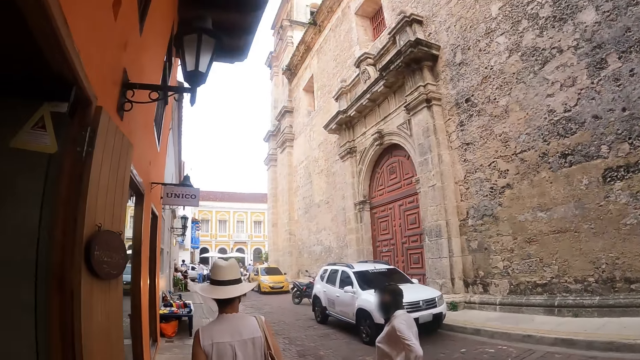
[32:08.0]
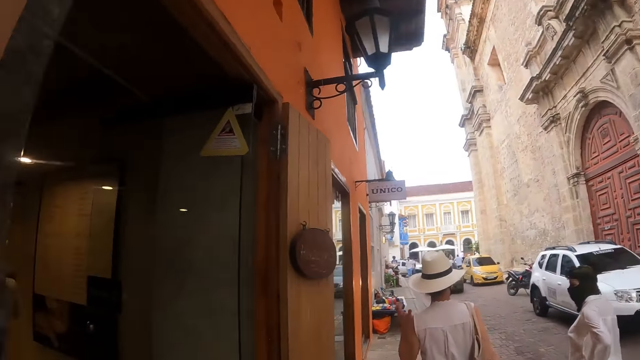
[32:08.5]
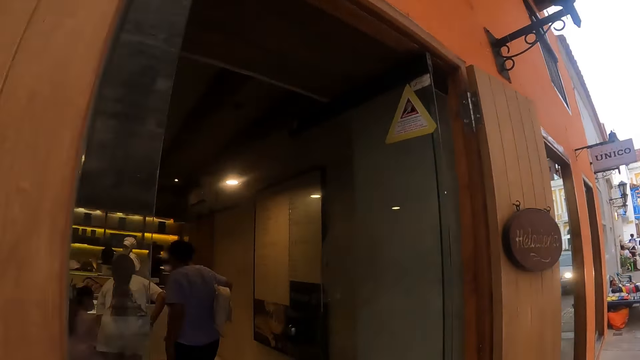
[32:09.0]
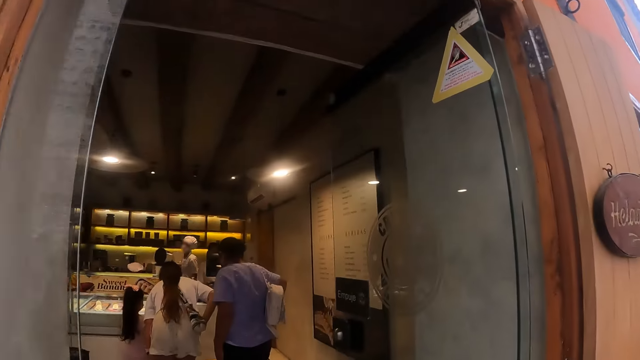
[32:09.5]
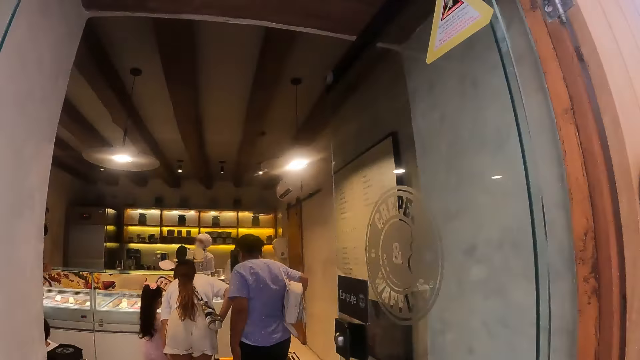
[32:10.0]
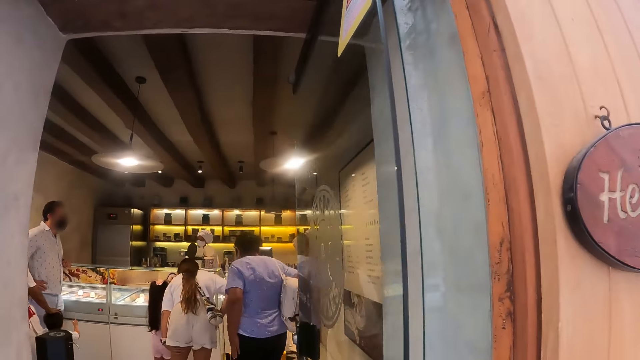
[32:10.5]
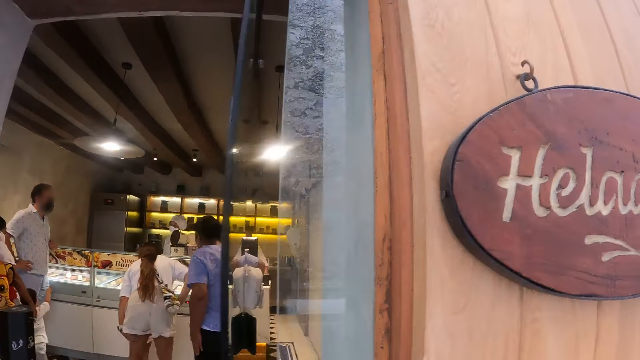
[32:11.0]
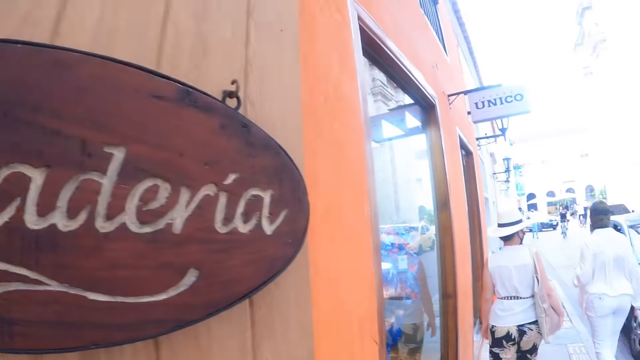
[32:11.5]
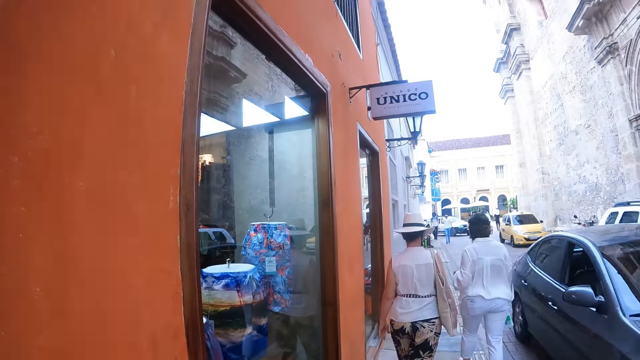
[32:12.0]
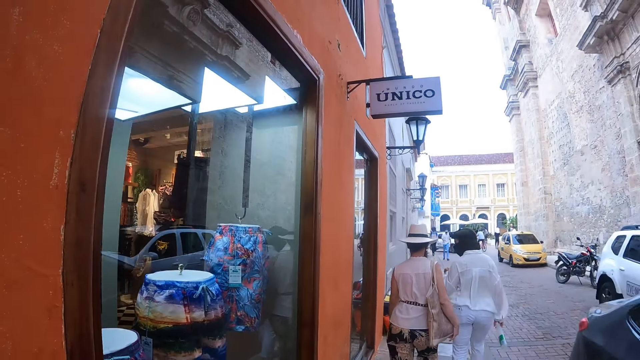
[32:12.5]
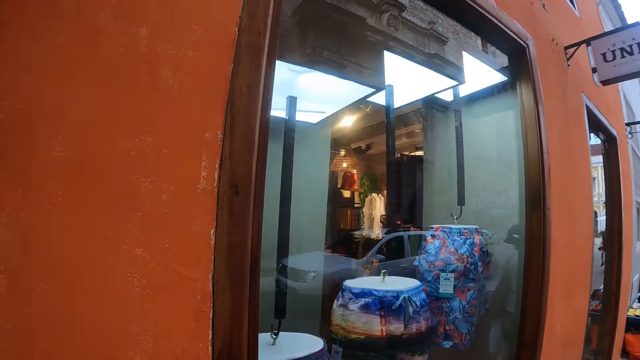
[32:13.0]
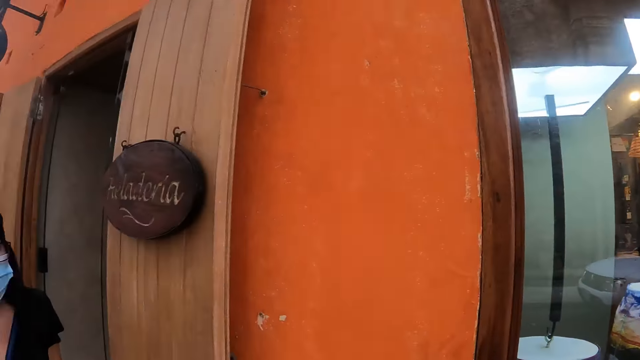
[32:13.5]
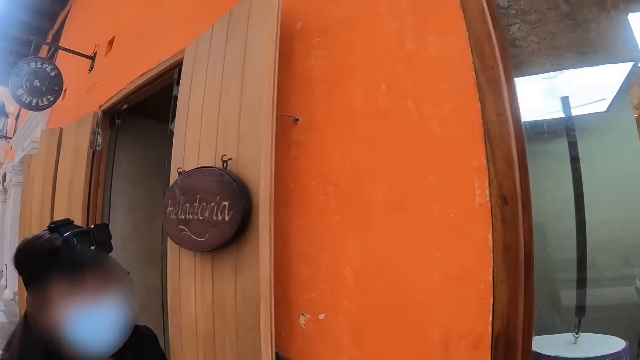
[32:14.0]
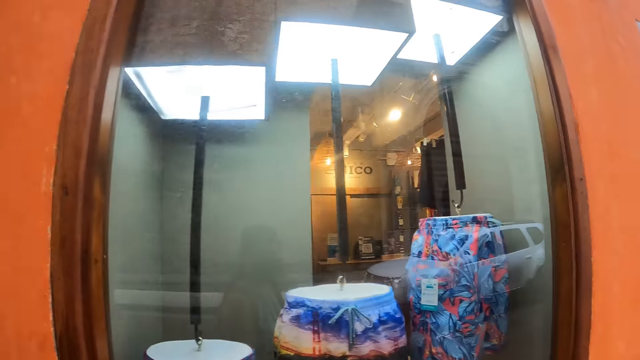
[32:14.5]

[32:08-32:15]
The camera wearer looks inside a store.

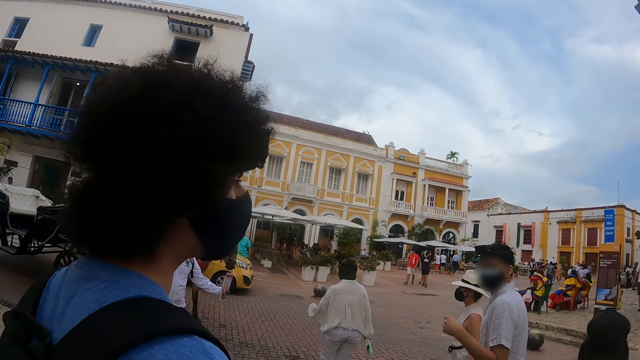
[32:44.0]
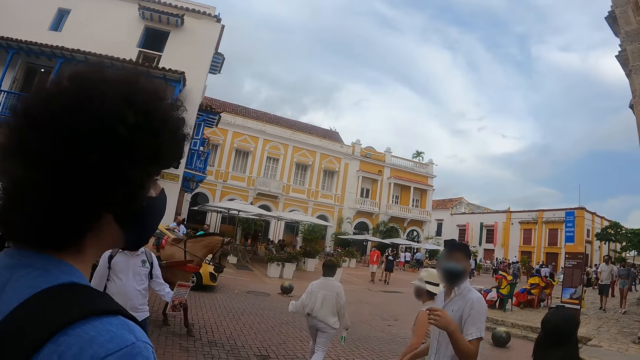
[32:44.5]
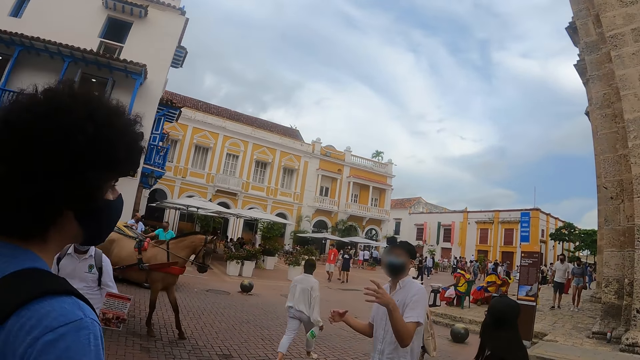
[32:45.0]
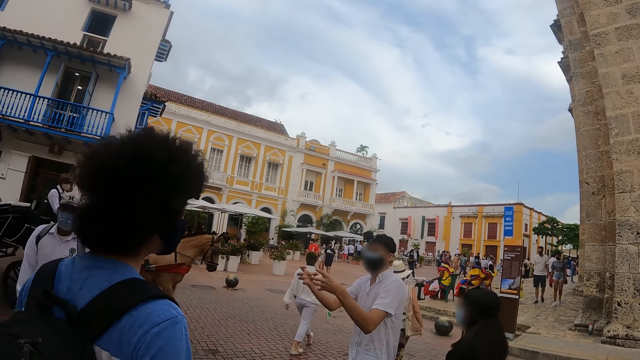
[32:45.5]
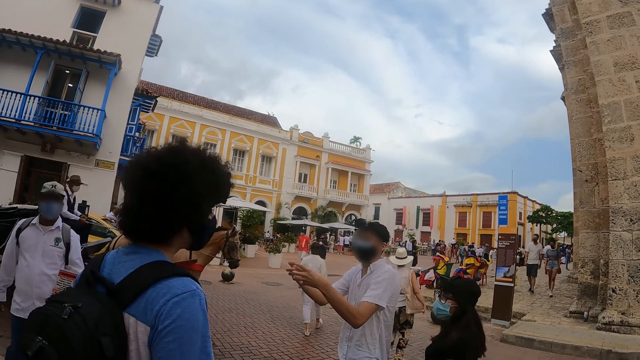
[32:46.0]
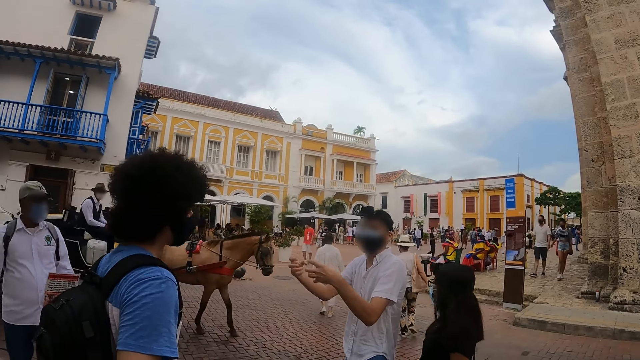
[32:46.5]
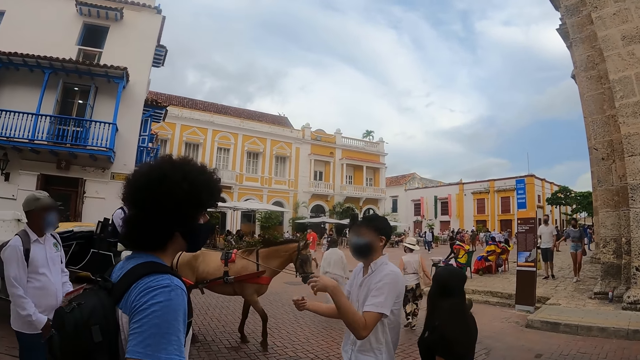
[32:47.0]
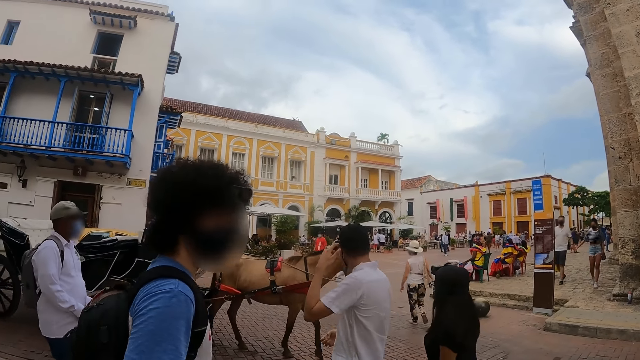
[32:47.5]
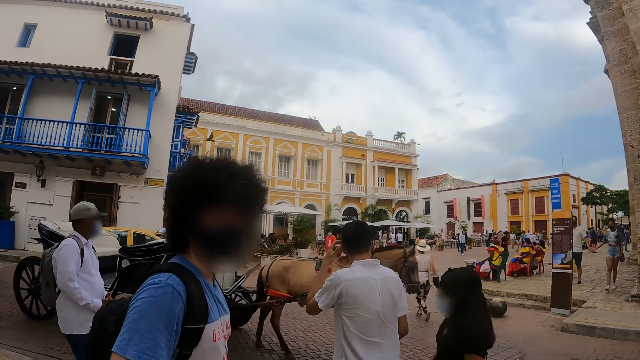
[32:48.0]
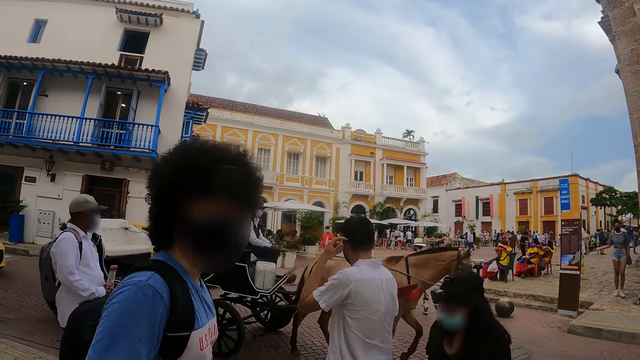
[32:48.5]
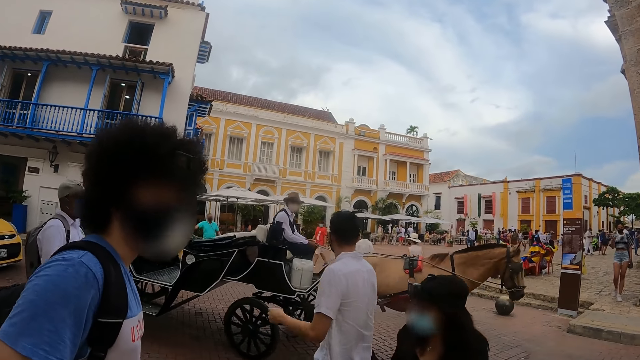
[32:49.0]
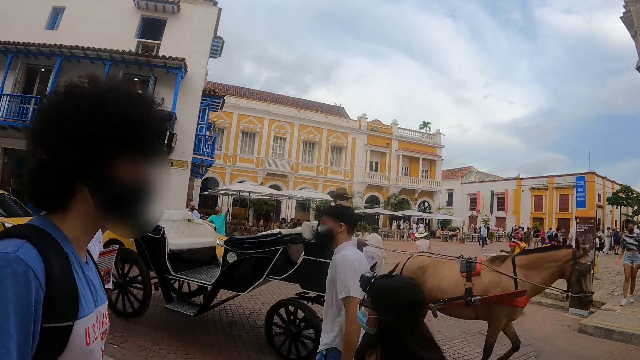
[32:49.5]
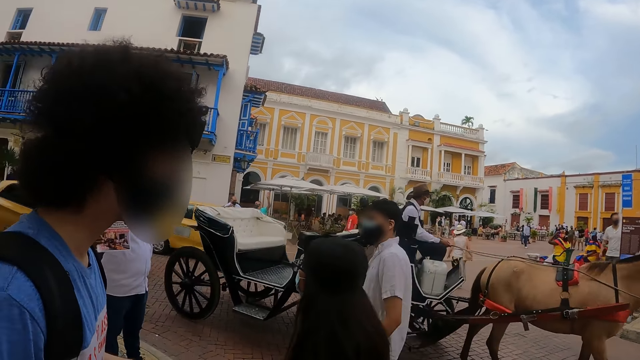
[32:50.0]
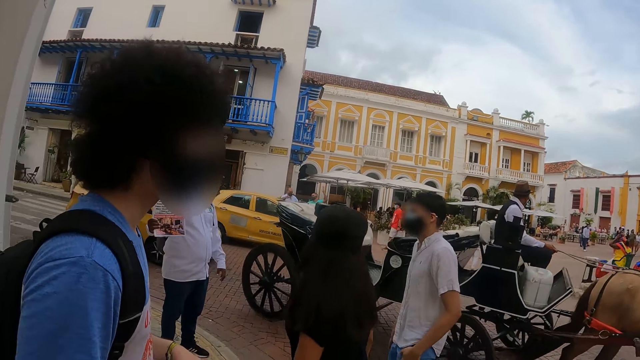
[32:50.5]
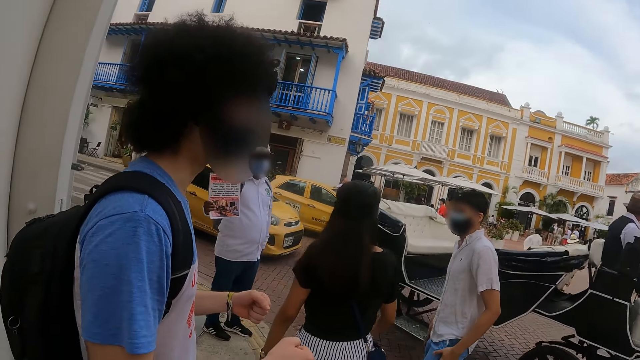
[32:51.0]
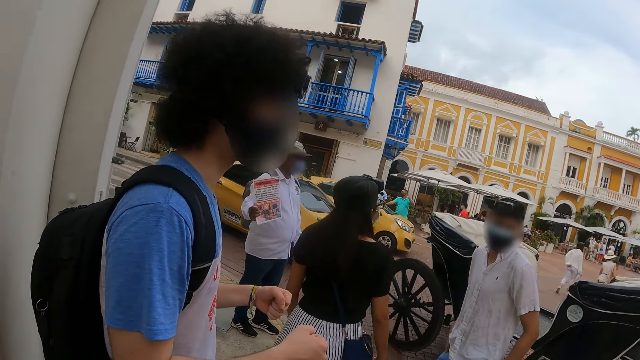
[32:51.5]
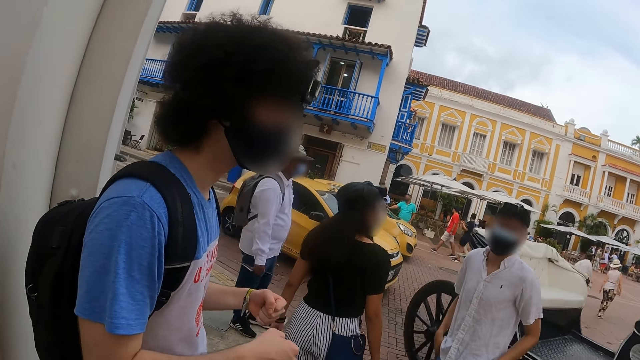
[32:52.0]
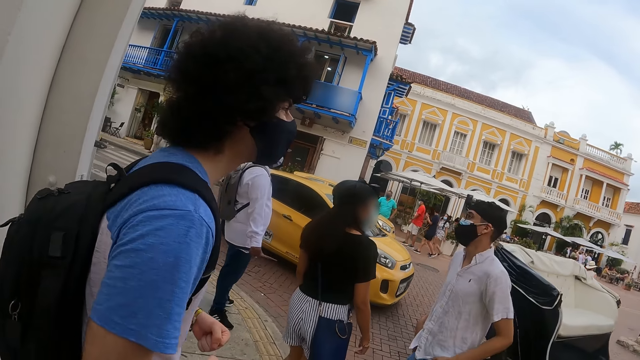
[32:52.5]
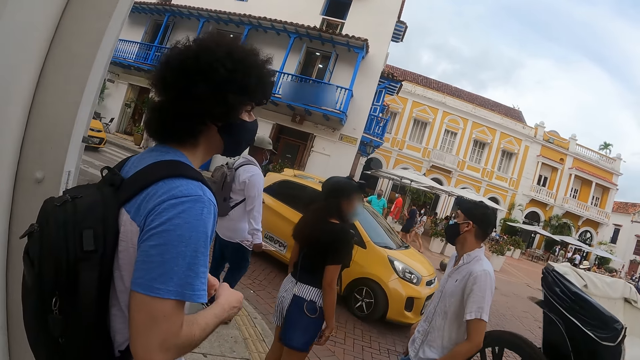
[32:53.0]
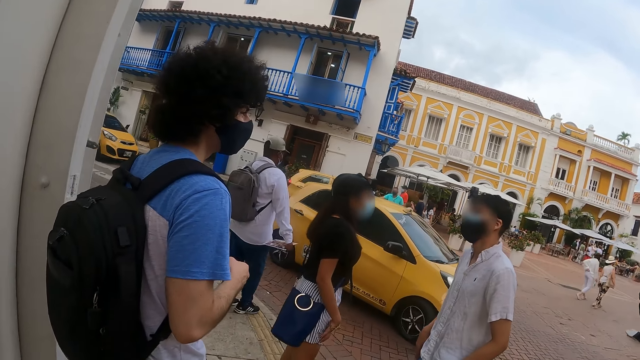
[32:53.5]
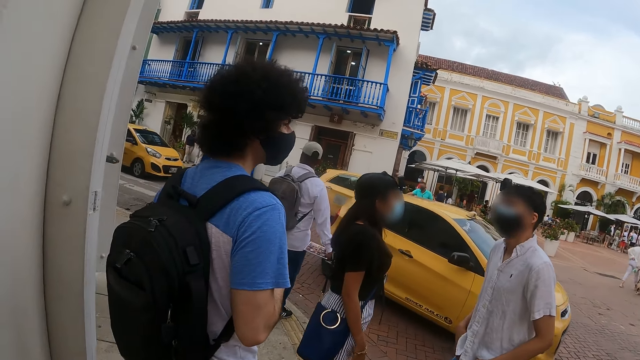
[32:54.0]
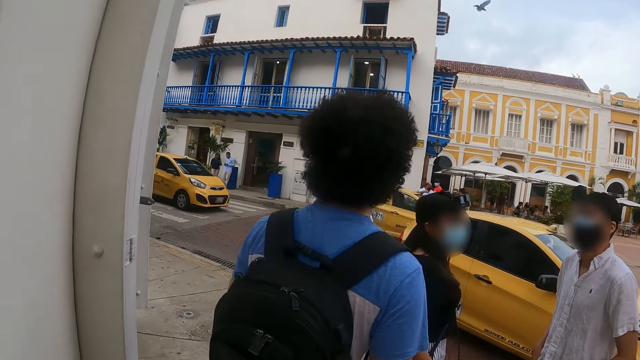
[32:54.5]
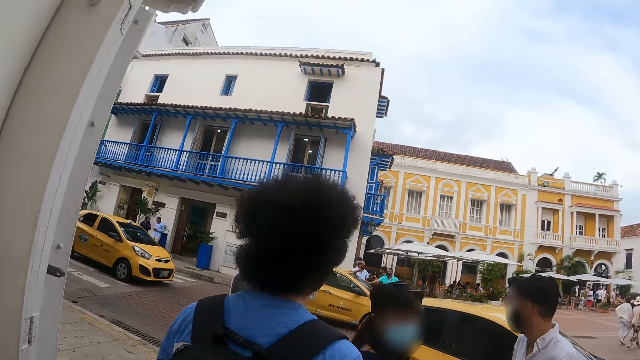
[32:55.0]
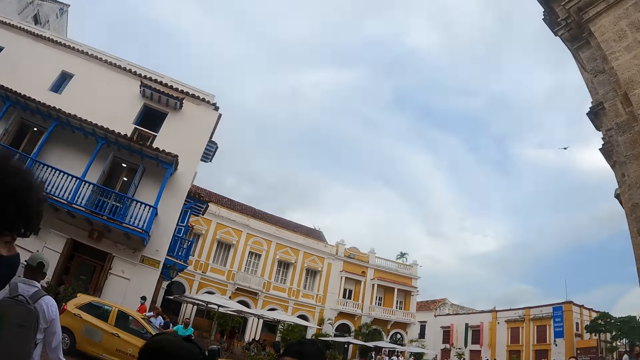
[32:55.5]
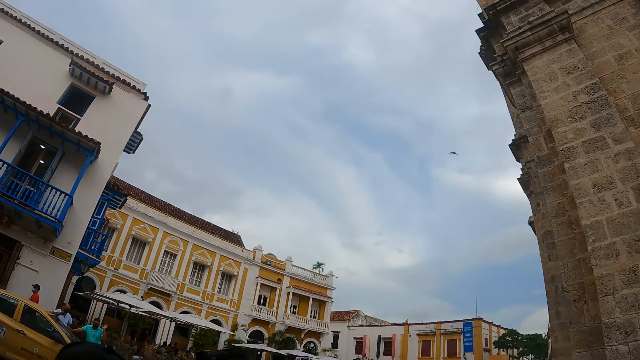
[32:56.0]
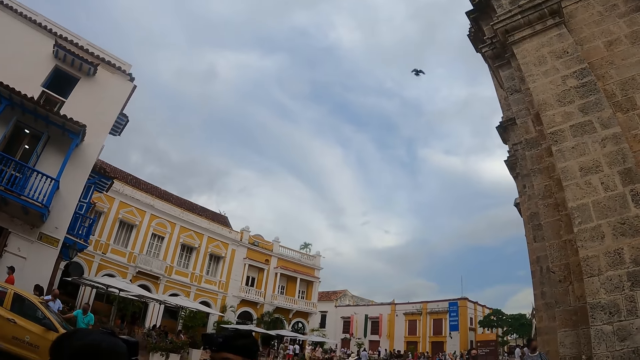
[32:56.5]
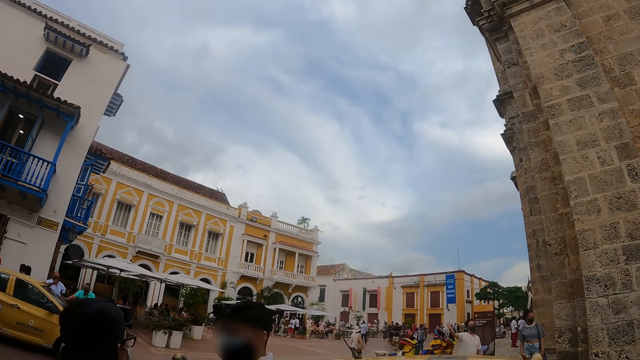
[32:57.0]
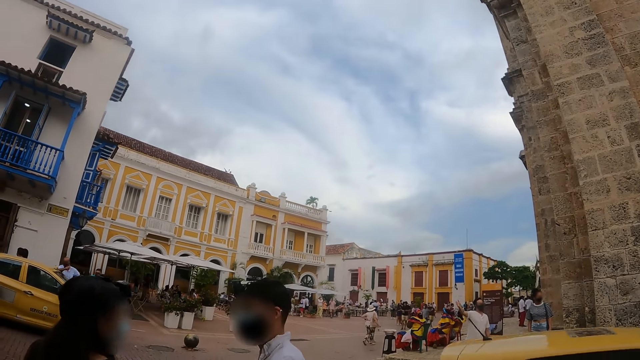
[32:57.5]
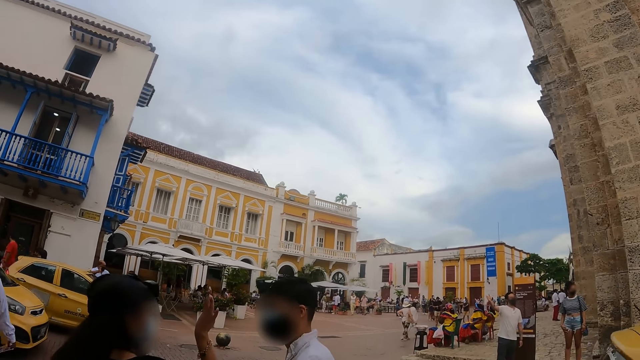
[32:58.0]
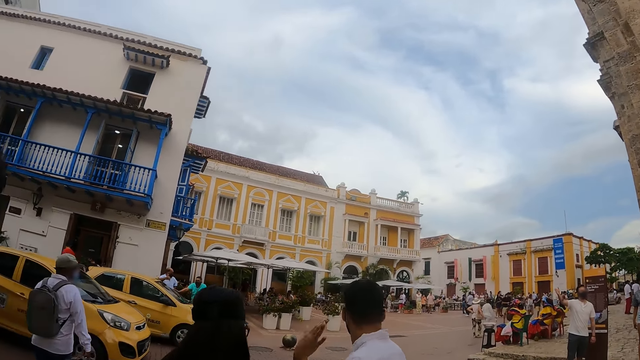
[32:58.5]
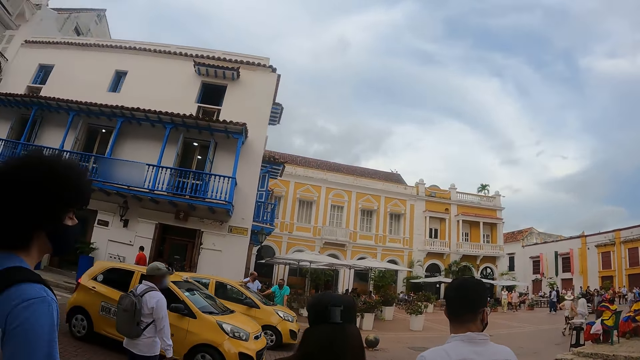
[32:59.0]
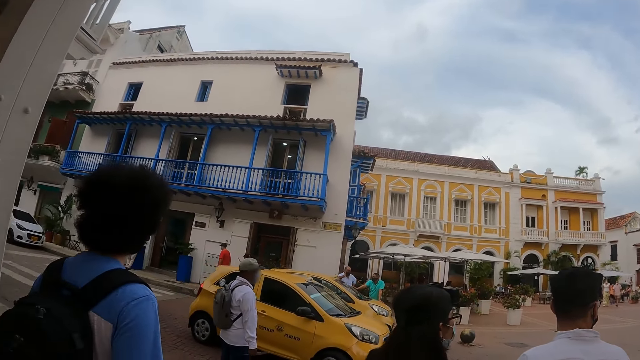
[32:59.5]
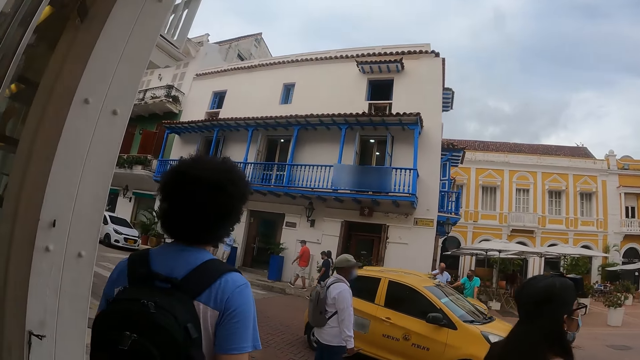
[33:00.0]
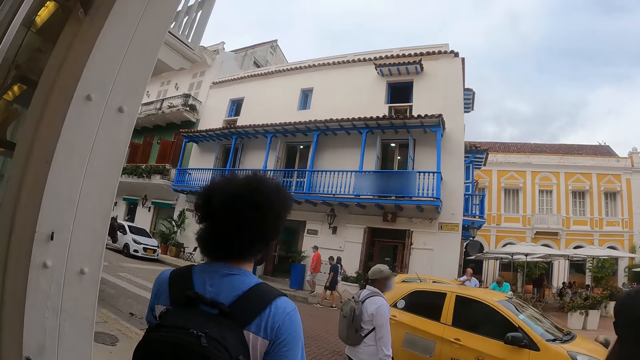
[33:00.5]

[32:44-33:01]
The camera wearer stands by the road. They stand with friends. They look around.
